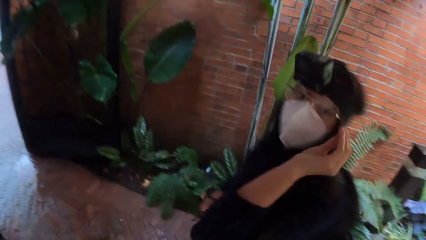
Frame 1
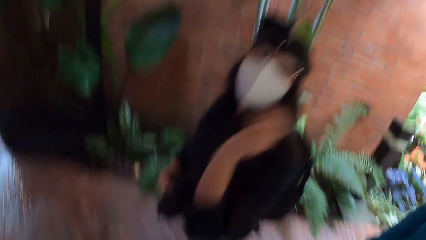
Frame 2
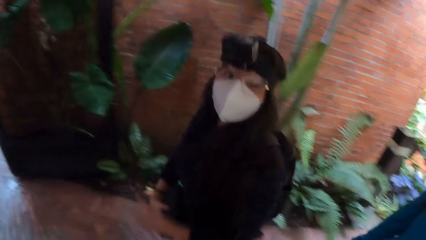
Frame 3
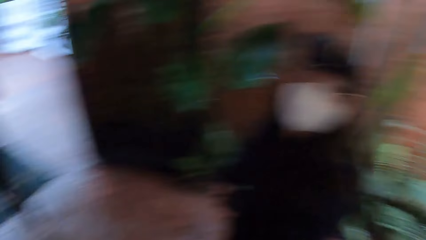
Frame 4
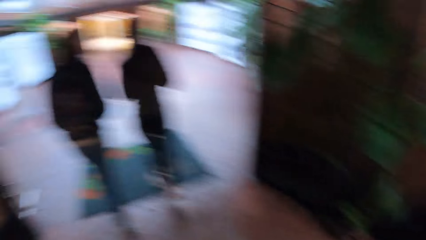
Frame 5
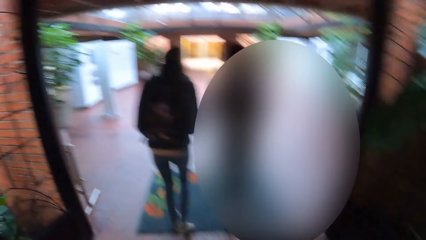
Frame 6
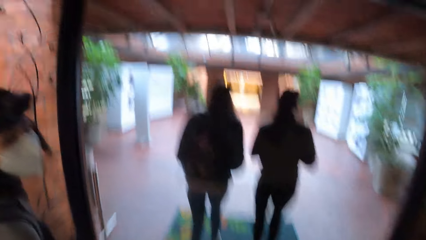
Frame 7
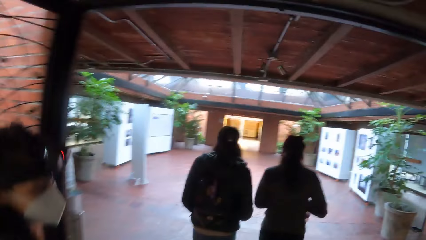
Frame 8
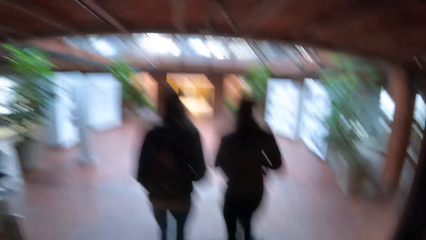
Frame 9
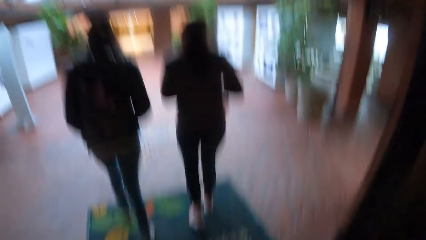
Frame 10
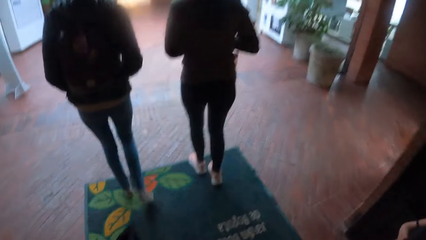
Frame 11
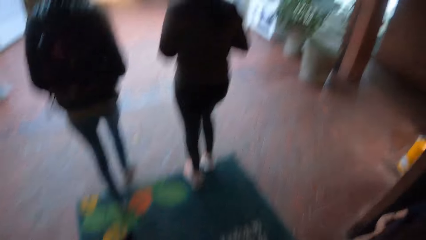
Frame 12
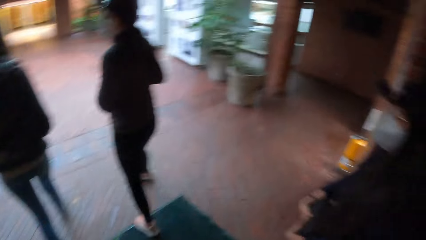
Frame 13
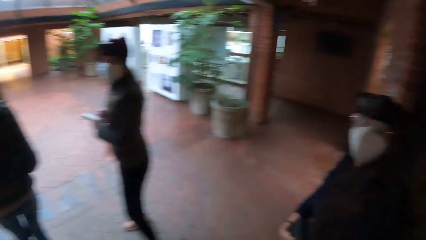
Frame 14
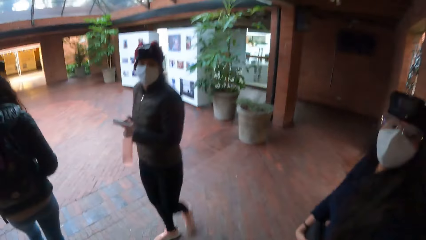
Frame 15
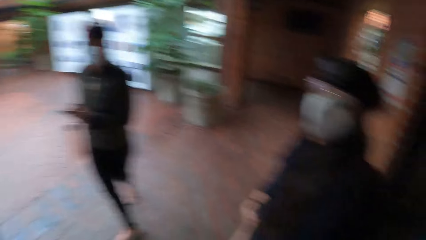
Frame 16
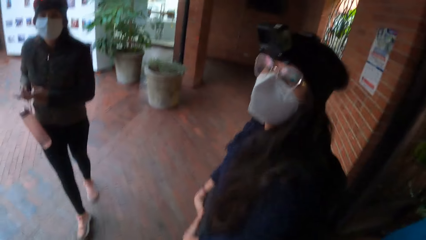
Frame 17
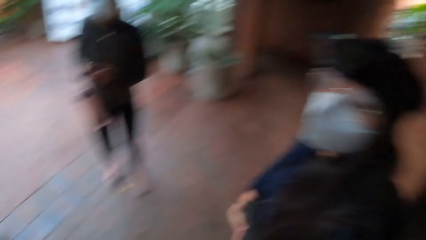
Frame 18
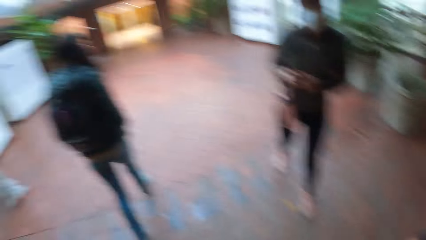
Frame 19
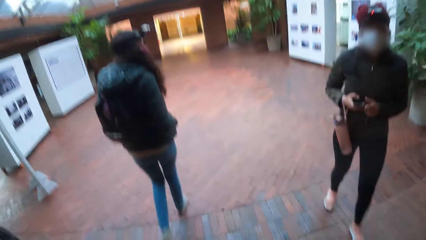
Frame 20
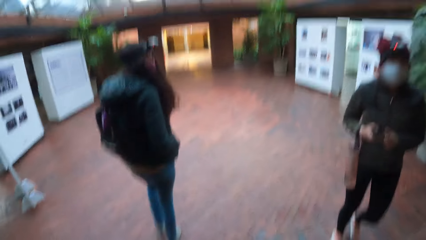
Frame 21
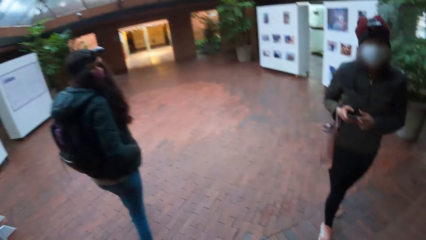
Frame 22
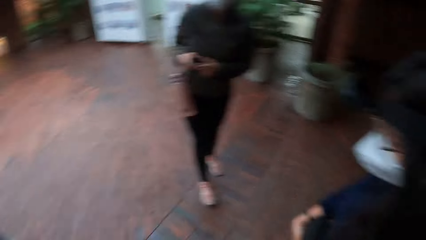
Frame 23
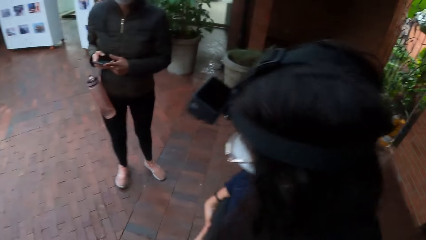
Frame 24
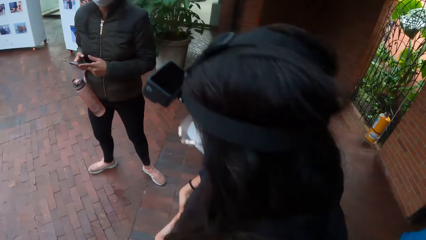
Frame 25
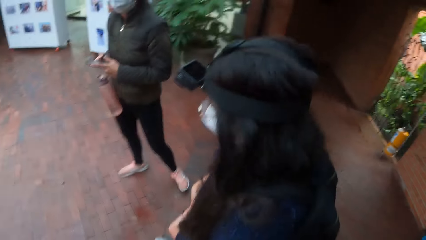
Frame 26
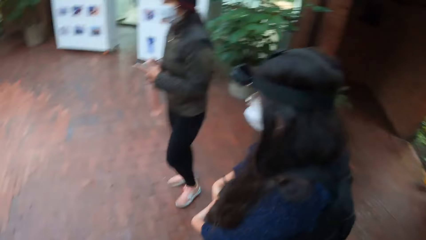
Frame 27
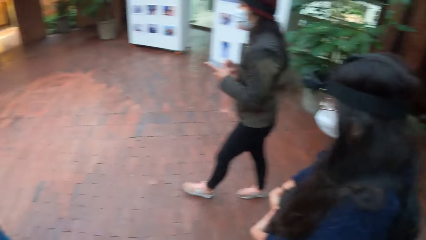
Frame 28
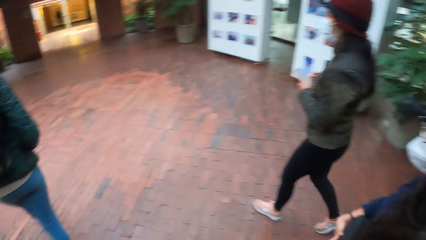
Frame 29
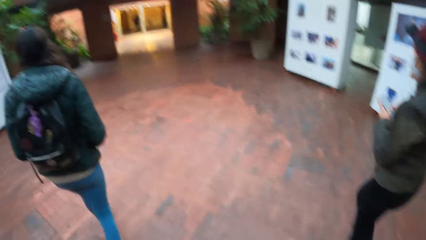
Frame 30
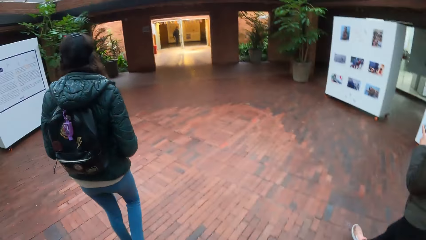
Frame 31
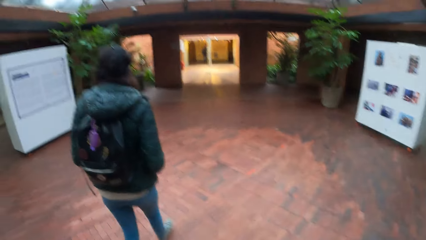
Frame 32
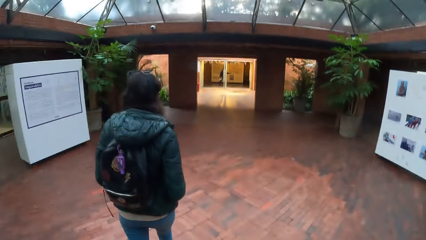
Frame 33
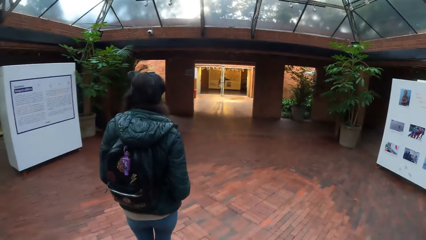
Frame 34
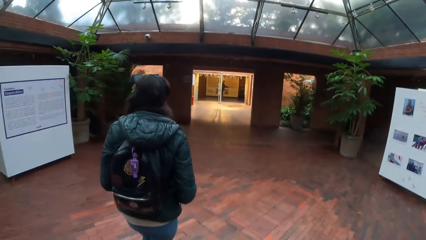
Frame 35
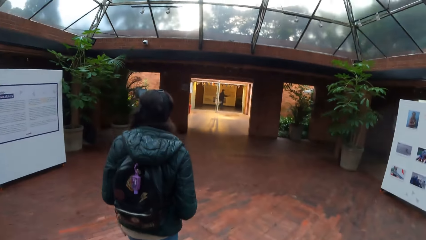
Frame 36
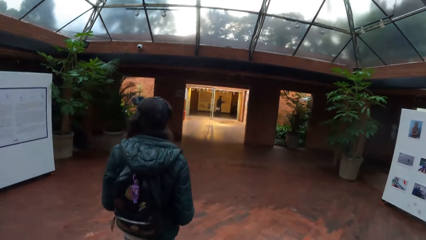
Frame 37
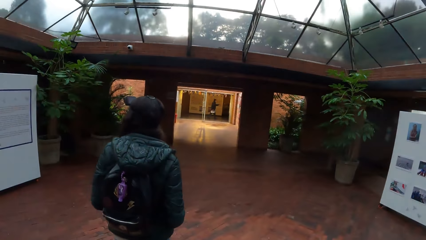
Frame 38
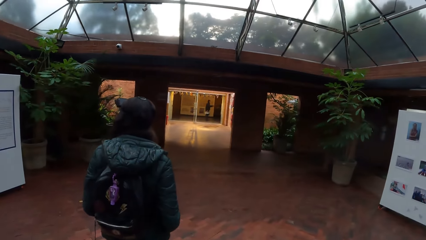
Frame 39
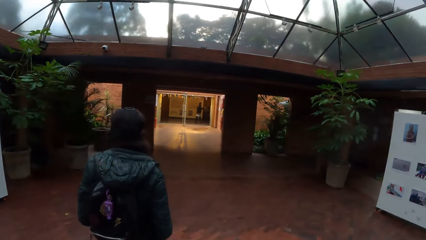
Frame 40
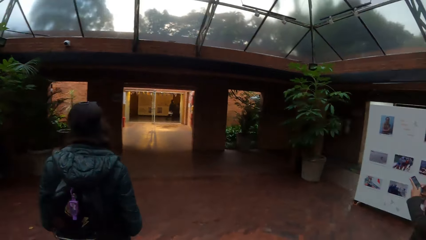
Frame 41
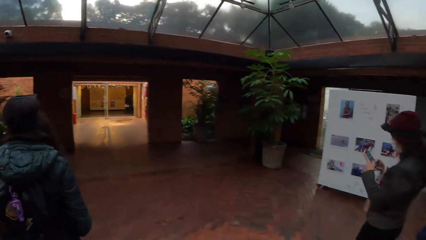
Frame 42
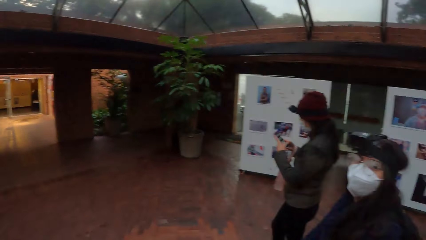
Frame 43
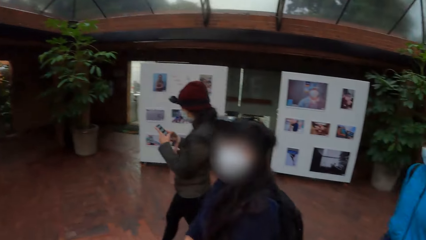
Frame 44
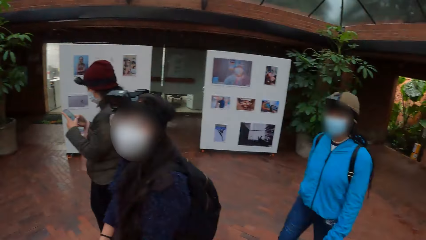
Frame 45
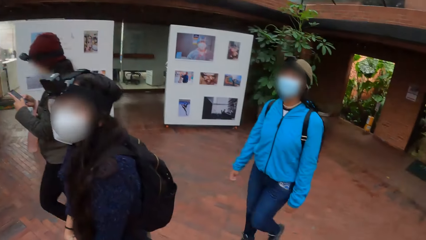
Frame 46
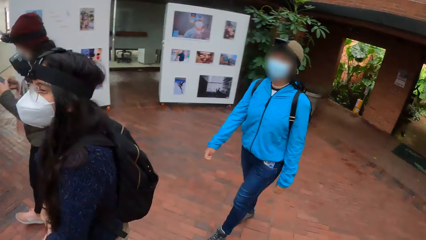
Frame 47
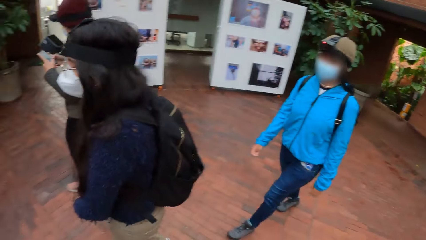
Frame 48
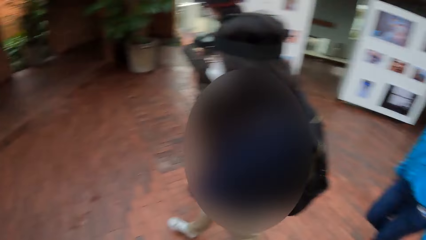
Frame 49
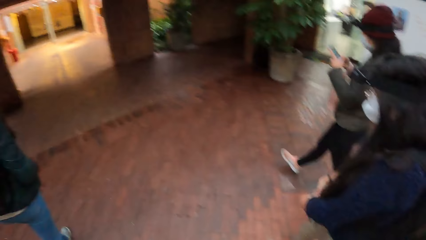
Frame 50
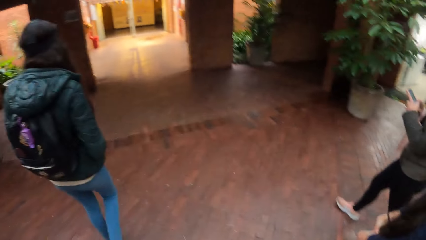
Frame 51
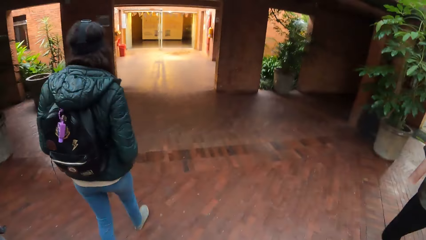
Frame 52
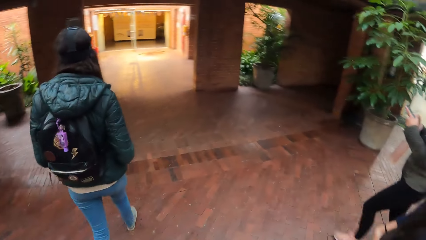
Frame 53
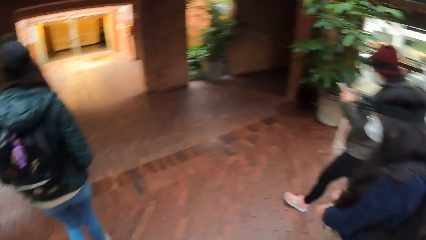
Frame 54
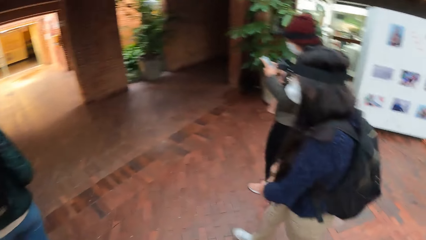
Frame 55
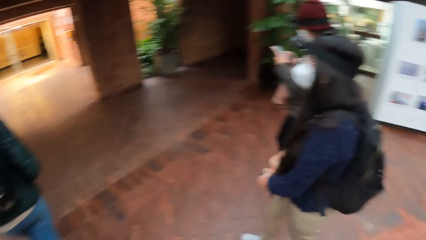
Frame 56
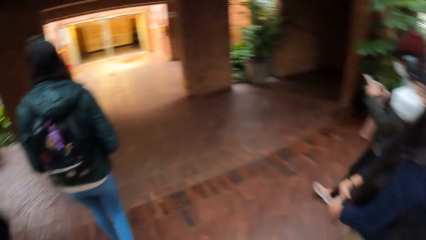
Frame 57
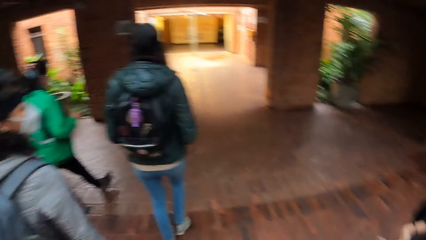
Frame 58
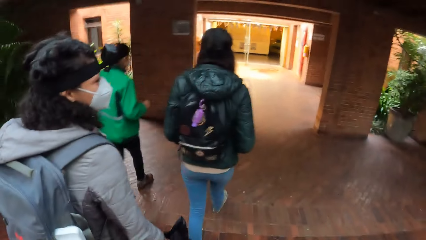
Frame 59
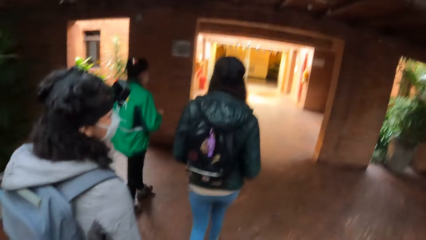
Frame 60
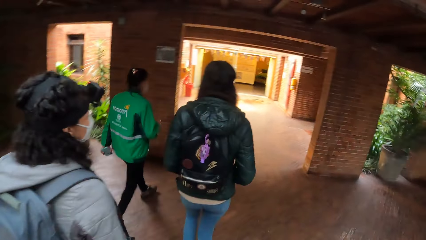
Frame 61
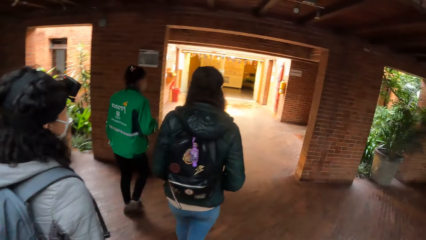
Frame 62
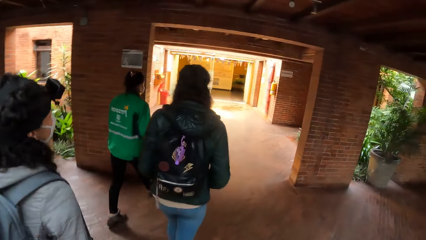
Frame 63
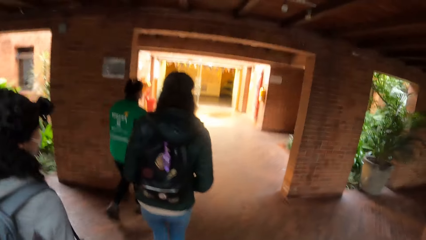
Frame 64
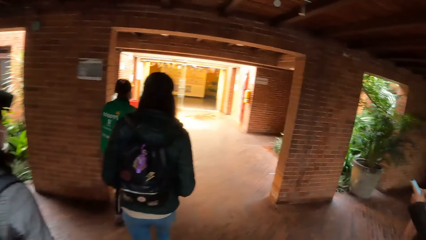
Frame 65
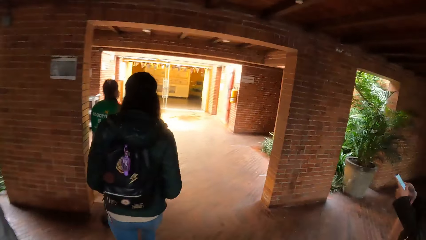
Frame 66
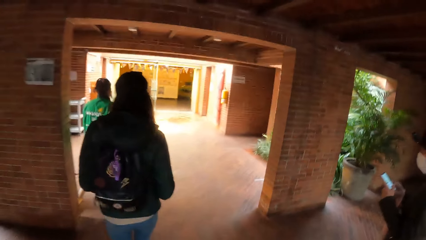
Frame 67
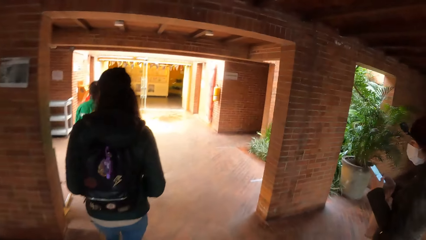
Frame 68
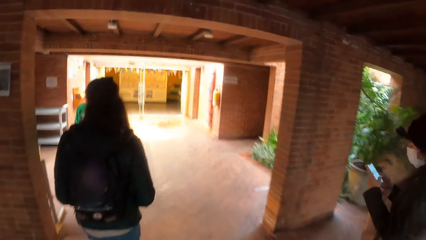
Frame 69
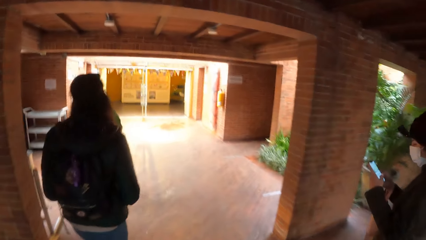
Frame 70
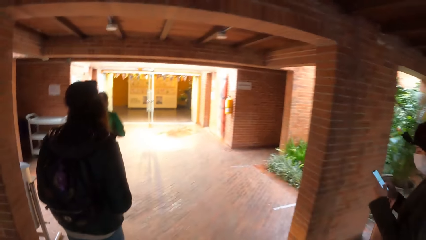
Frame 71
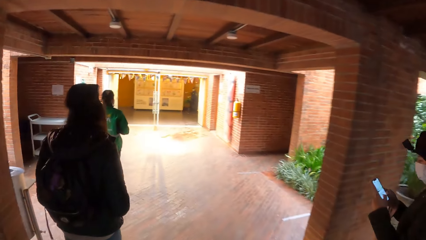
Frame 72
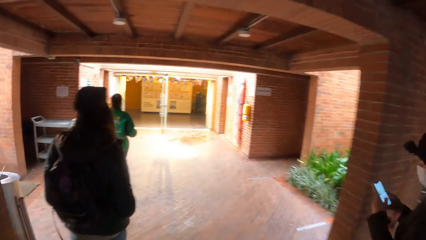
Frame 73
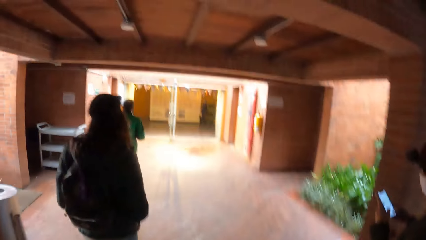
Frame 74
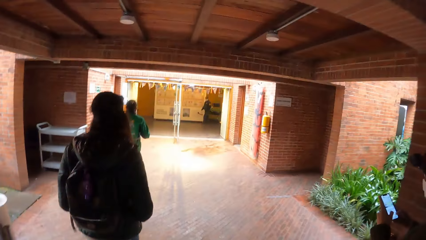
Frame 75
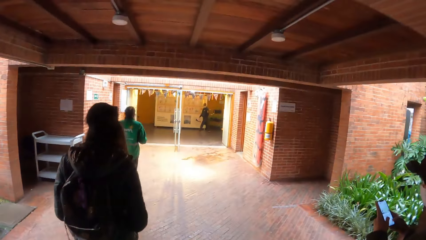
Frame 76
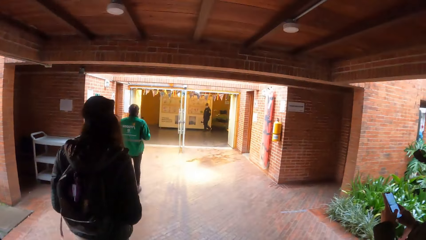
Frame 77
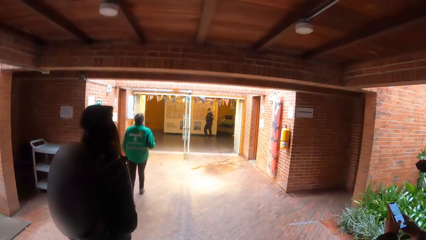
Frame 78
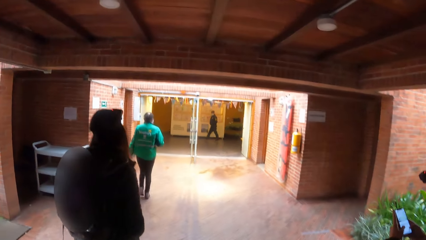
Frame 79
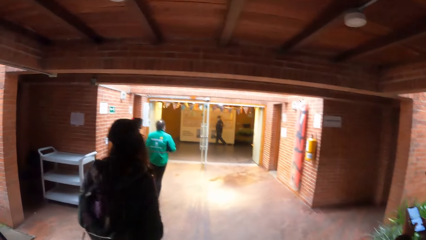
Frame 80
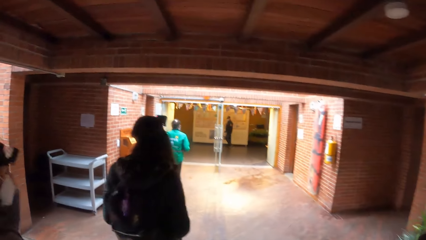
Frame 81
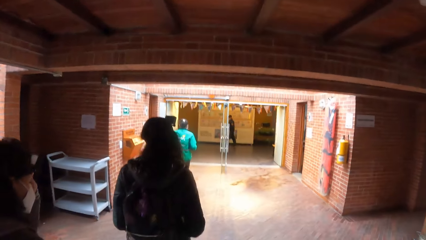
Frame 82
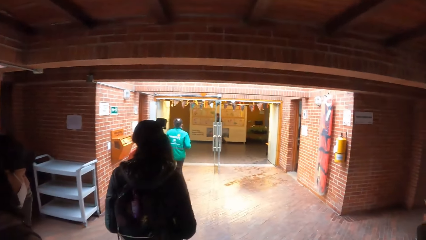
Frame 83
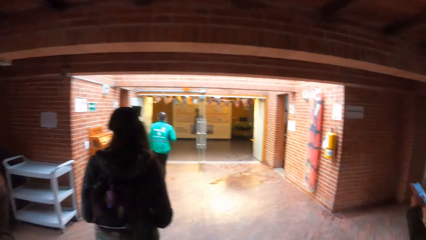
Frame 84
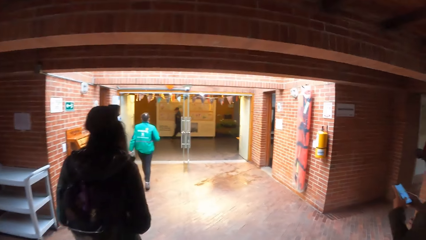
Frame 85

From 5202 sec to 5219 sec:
The woman adjusts the eyeglass on her face with her left hand. The camera wearer interacts with the woman. They interact with another woman. They interact with the first woman.
